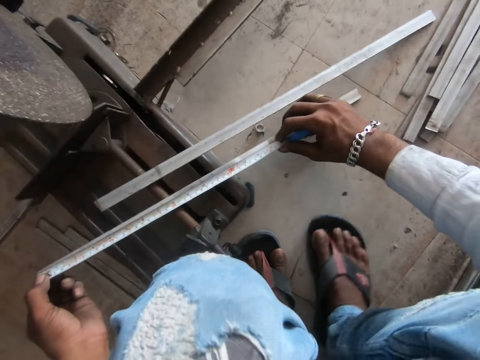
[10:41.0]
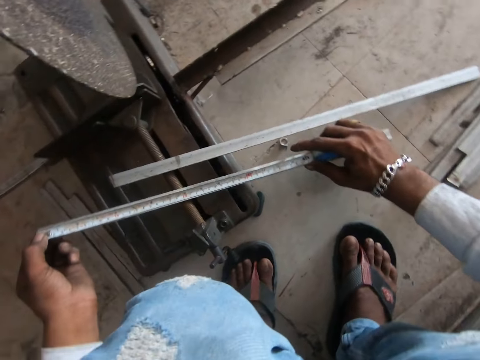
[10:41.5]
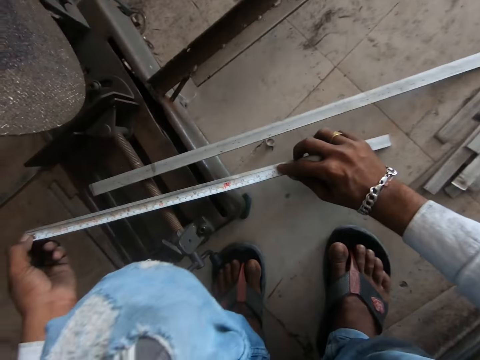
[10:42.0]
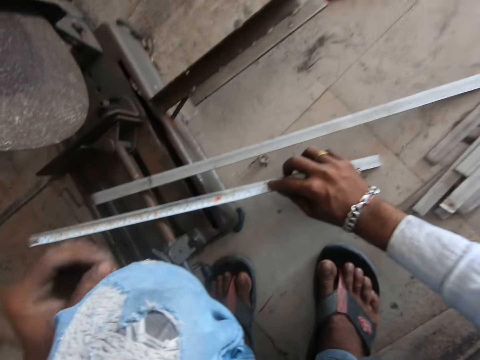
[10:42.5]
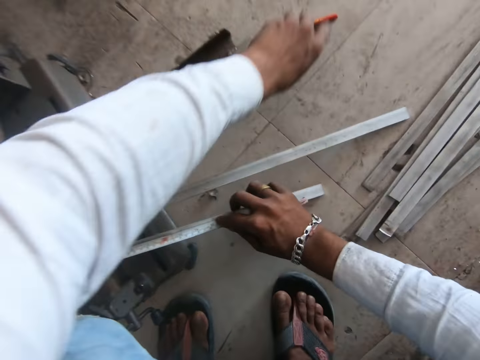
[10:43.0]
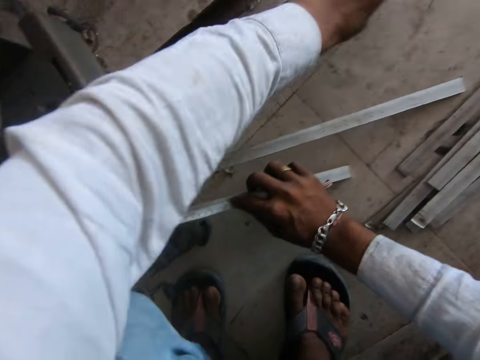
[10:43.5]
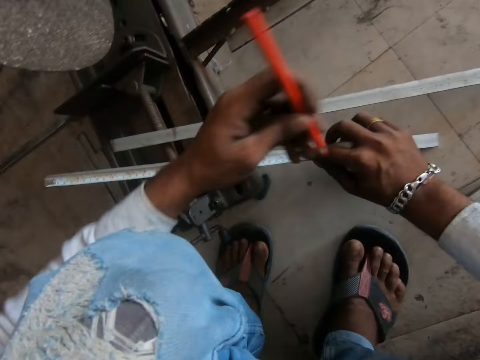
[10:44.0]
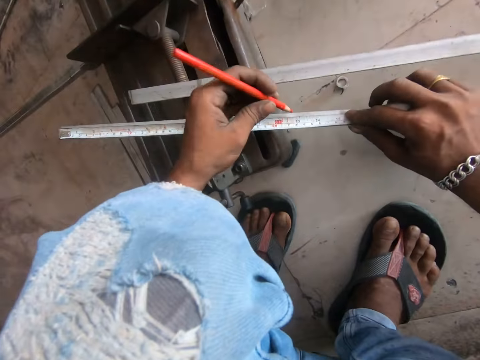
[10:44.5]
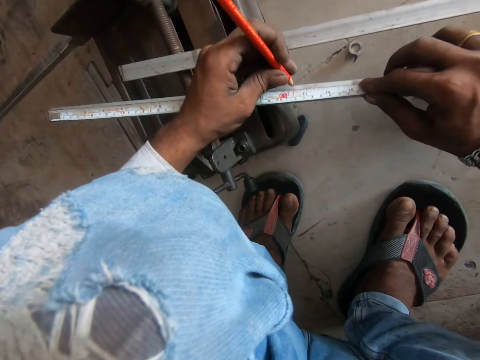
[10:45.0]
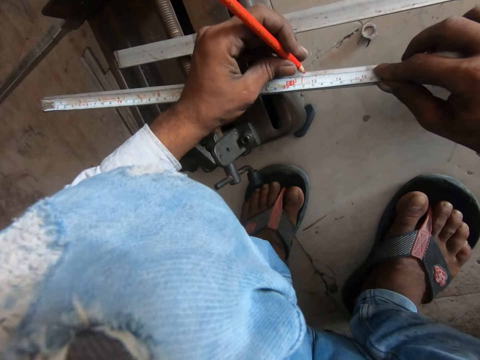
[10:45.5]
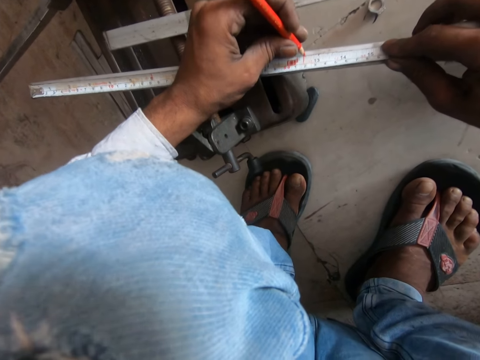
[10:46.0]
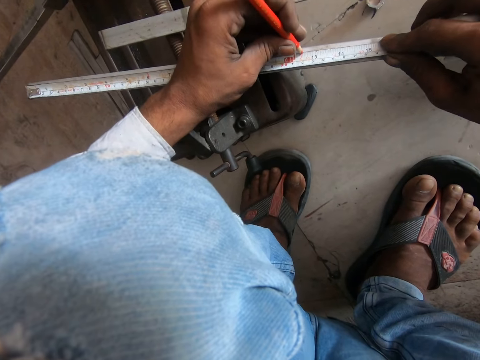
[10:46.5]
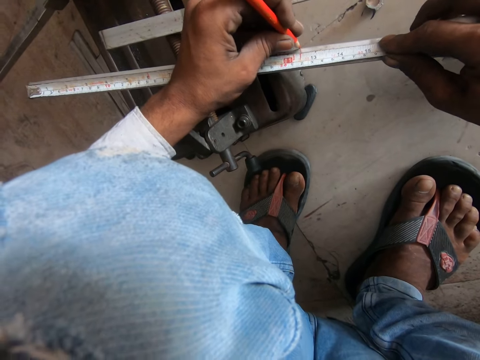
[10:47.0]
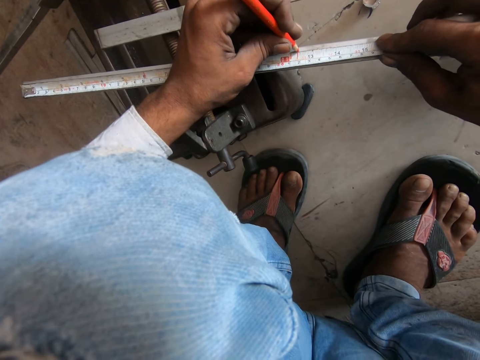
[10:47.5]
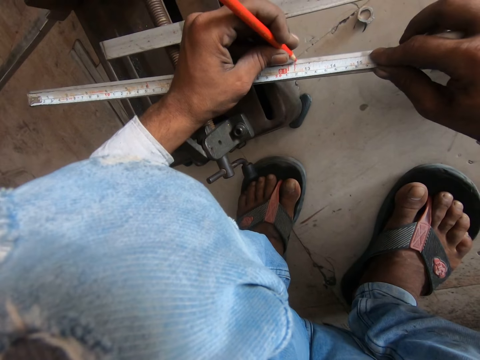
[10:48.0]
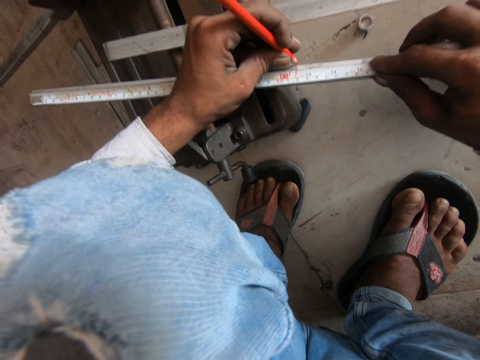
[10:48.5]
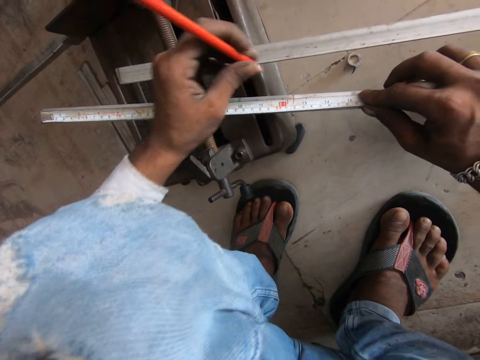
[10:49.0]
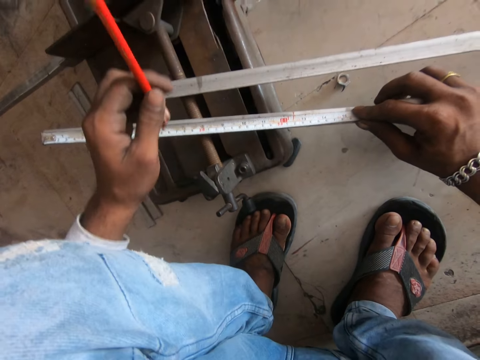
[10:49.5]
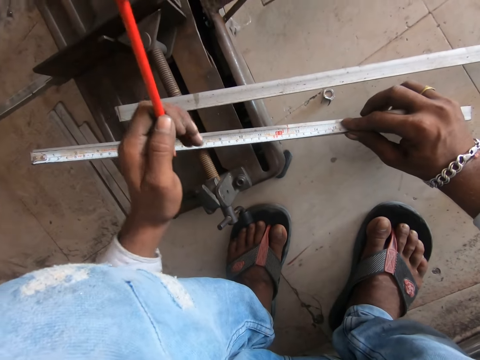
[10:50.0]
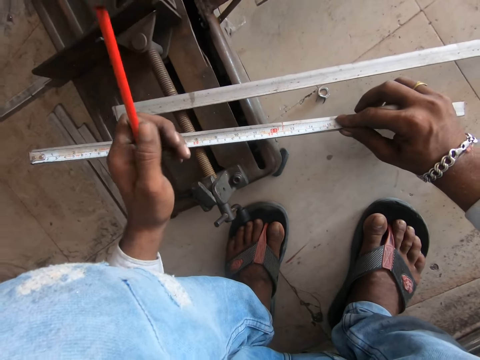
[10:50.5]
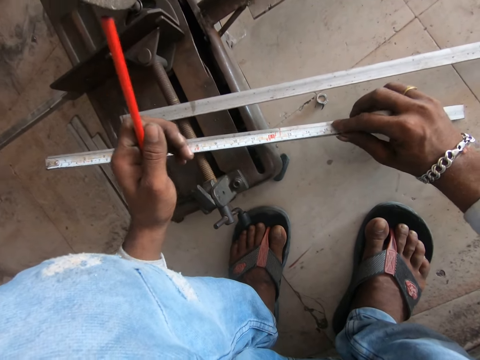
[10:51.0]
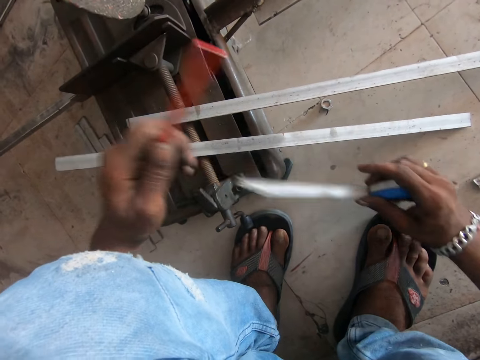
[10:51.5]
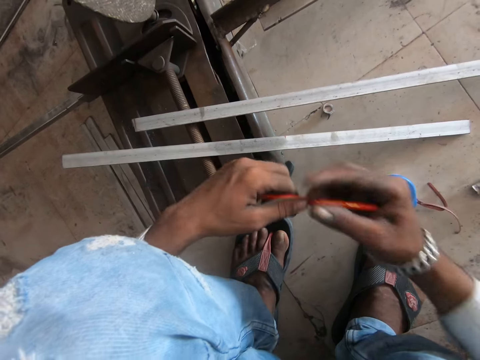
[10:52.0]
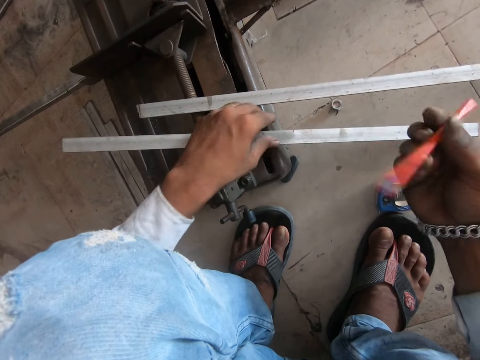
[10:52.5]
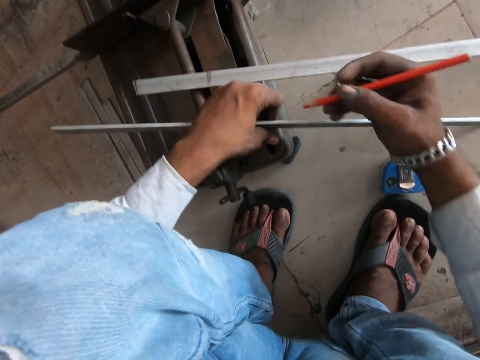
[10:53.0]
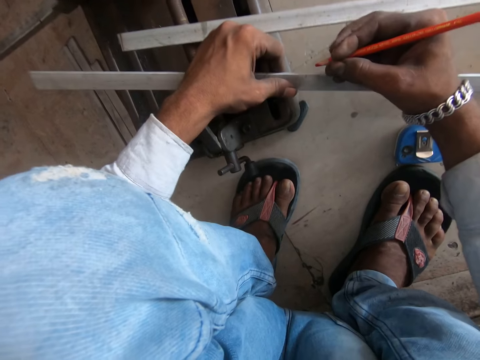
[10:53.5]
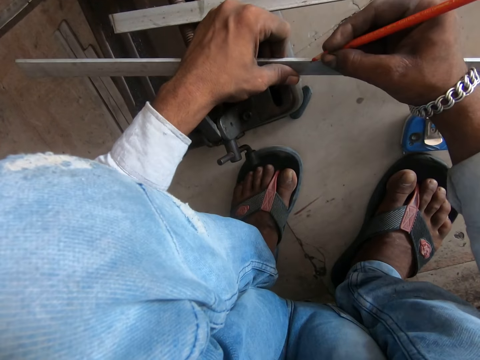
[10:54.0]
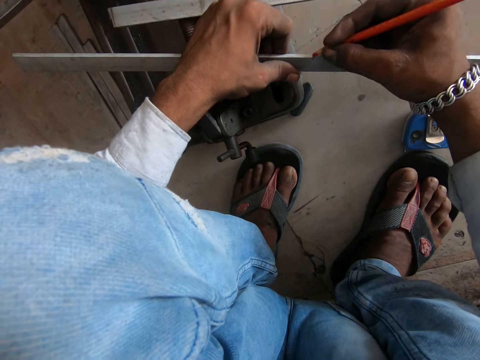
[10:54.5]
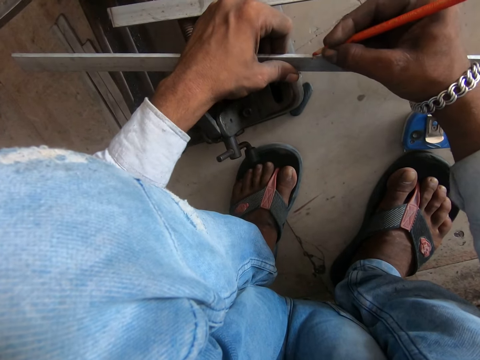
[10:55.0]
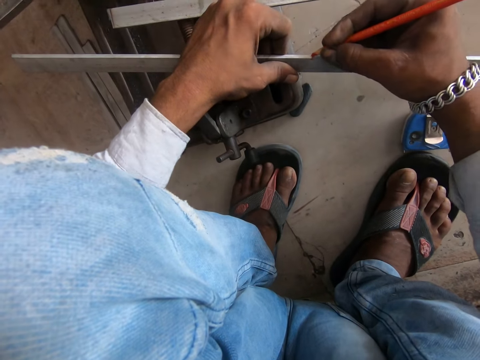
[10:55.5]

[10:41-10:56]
The camera wearer picks up a pencil. They mark a metal with the pencil. They put the tape measure on the ground. They take the metal from the other hand and turn the metal. They mark the metal with the pencil.

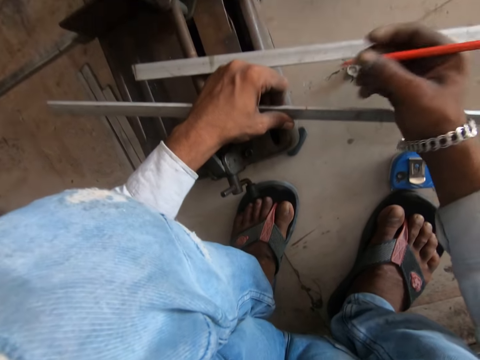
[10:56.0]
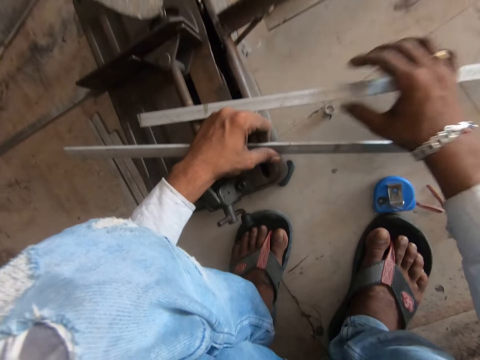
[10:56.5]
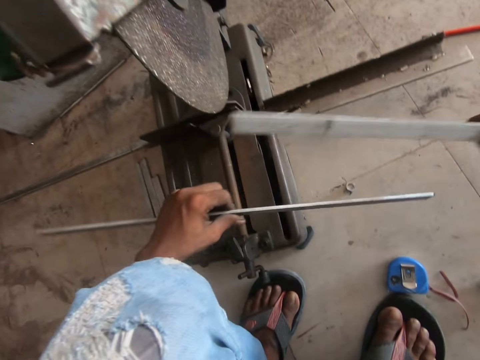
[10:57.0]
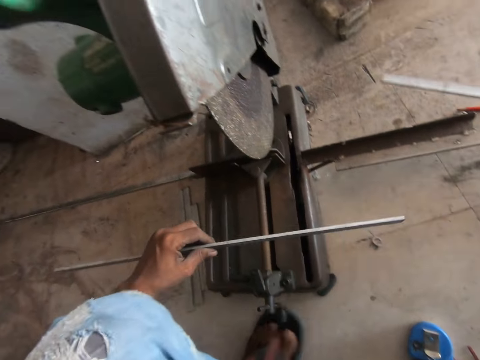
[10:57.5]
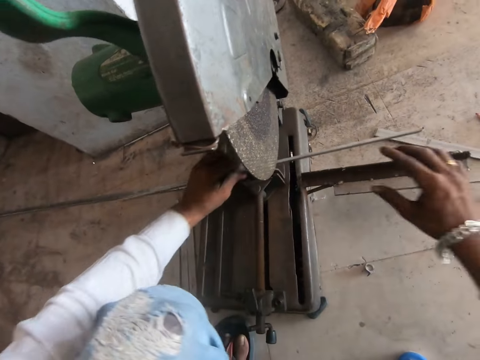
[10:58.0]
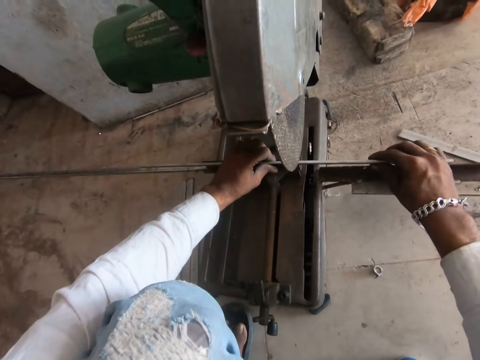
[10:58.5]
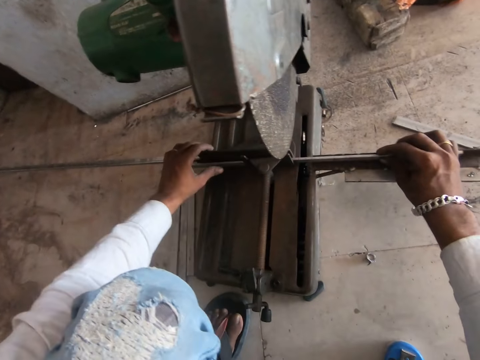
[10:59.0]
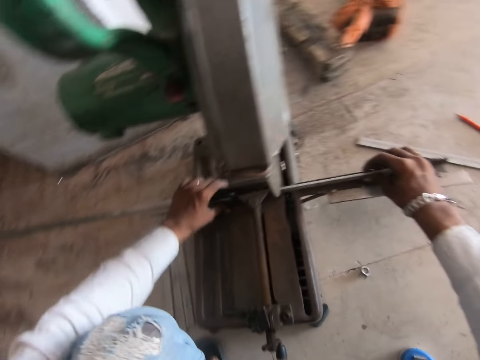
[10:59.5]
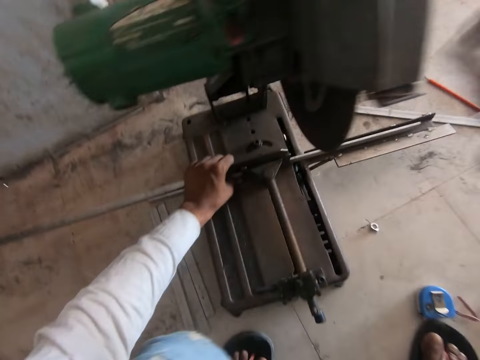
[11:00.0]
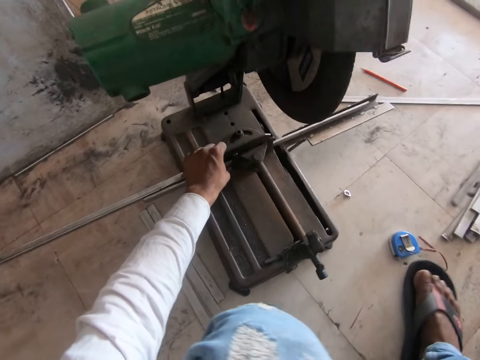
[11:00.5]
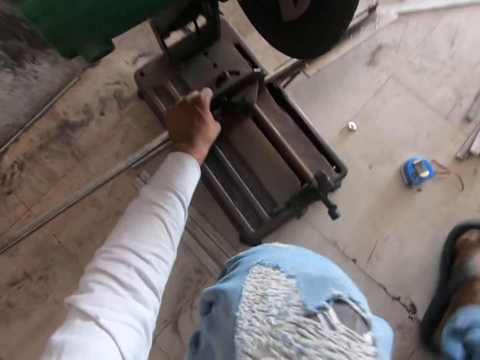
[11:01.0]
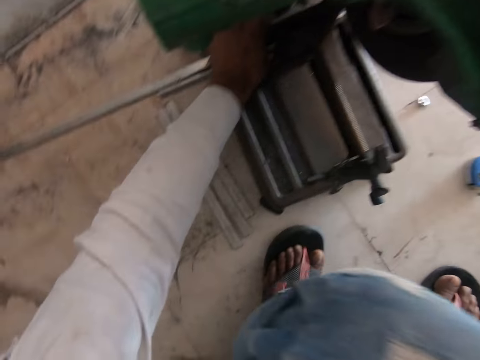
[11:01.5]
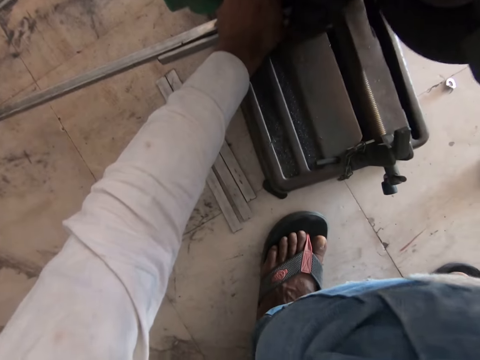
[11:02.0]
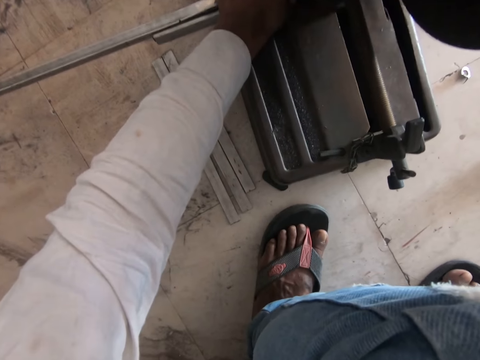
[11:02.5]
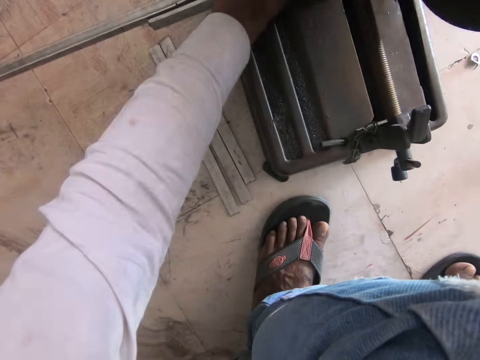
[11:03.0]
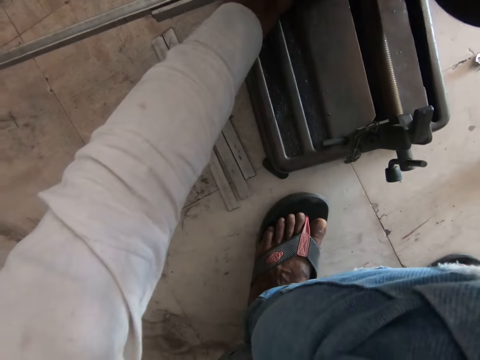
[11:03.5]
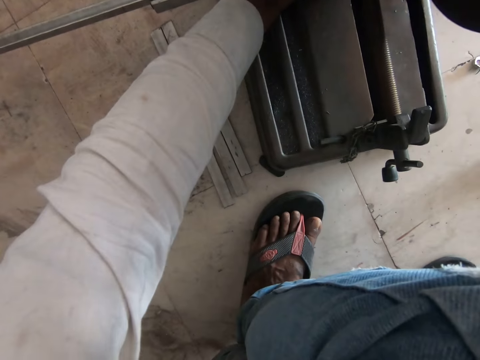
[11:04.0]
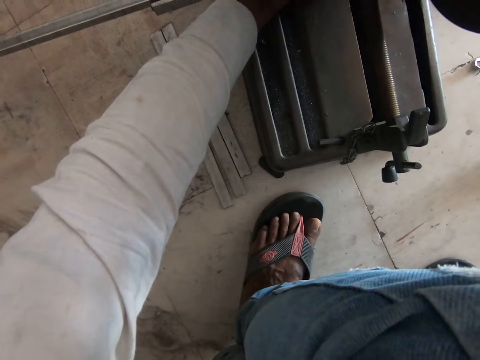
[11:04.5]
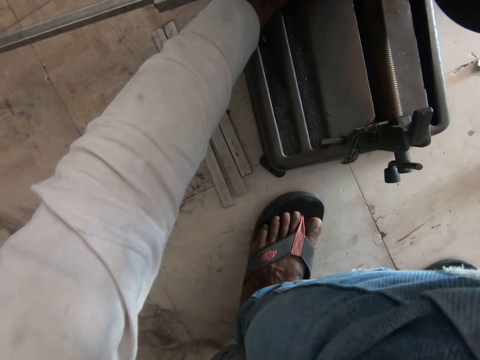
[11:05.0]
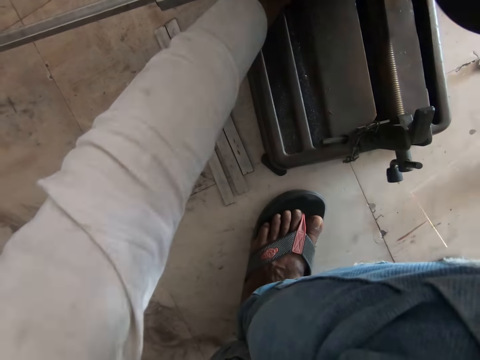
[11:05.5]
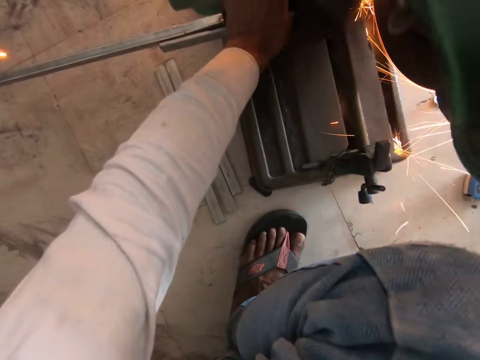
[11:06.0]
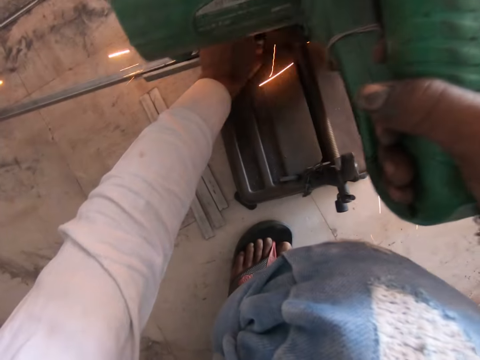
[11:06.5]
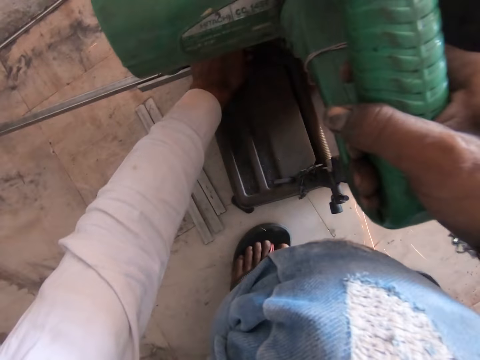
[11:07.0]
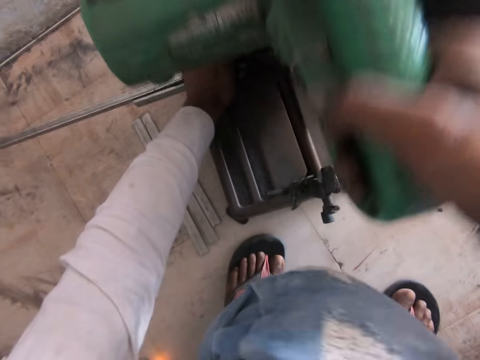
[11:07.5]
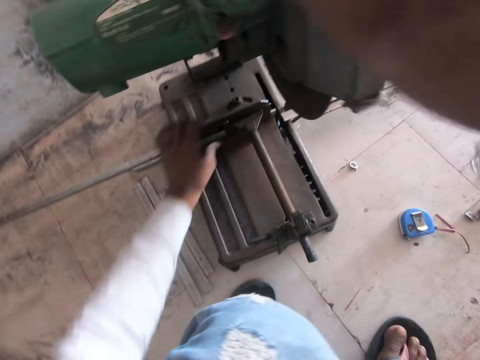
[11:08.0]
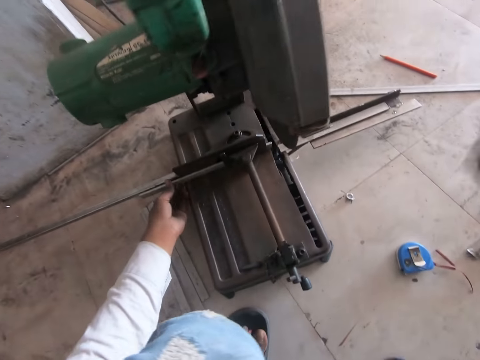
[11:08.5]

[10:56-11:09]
The camera wearer puts down the pencil. They move the steel. They pick up a metal and put down the metal. They put down the metal on a metal cutting machine with hands. They position the steel. They cut the metal with the metal cutting machine.
